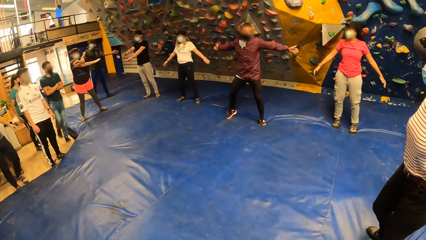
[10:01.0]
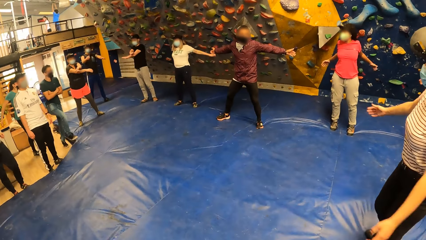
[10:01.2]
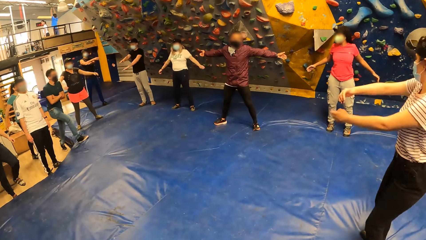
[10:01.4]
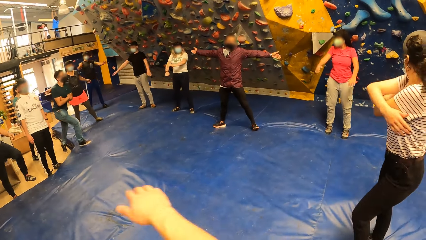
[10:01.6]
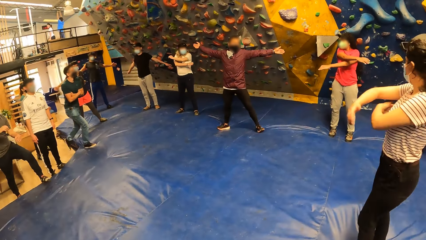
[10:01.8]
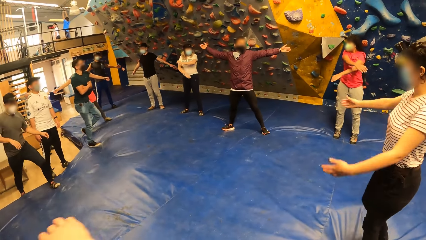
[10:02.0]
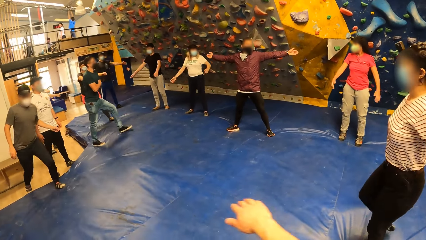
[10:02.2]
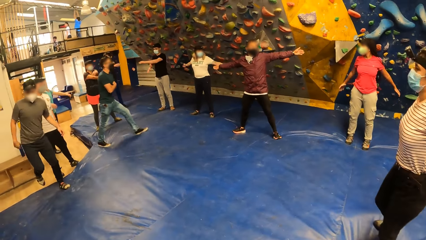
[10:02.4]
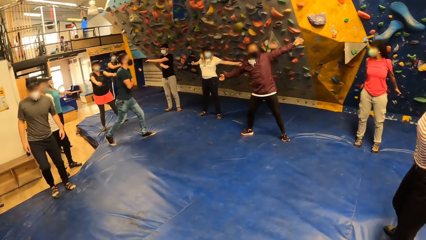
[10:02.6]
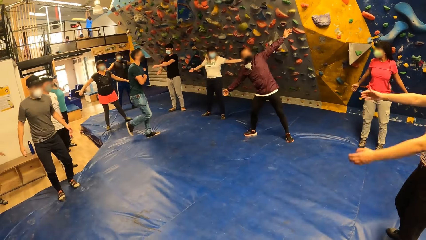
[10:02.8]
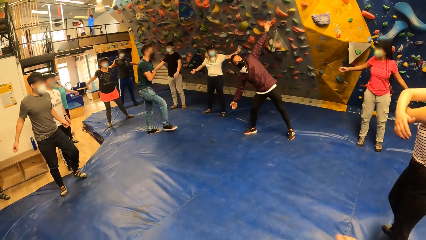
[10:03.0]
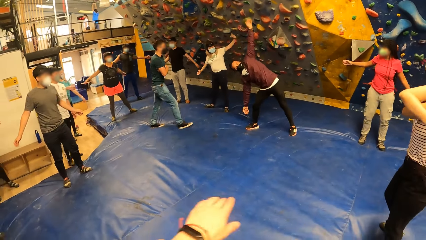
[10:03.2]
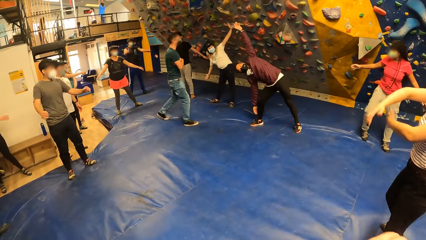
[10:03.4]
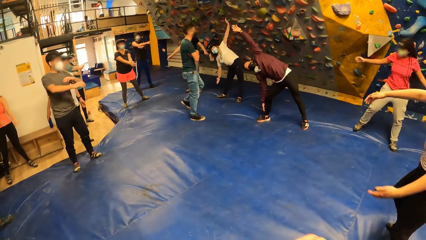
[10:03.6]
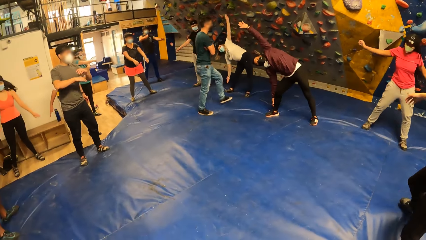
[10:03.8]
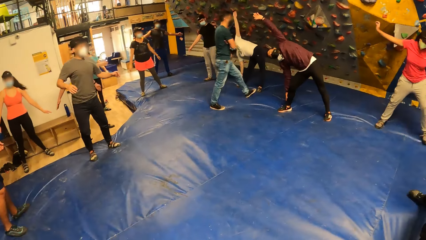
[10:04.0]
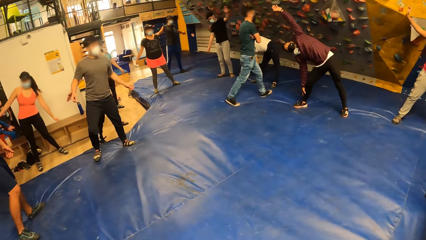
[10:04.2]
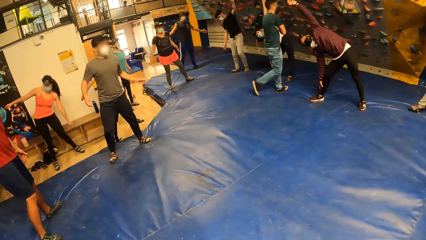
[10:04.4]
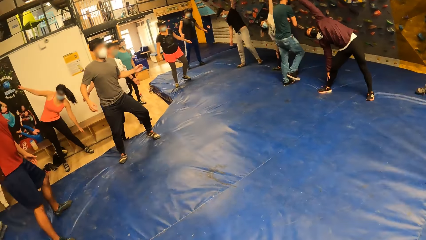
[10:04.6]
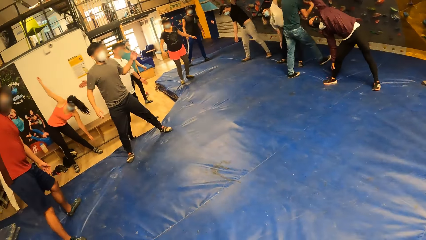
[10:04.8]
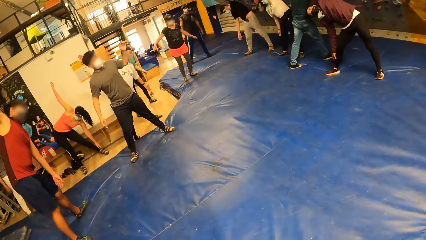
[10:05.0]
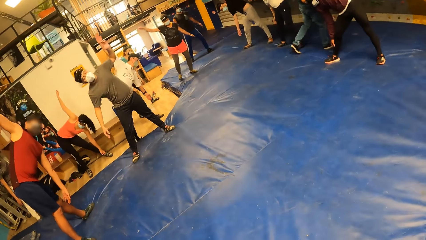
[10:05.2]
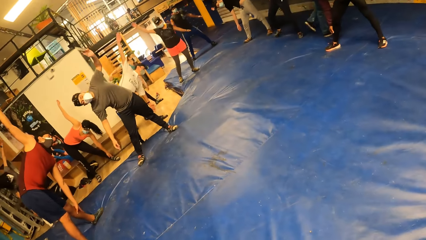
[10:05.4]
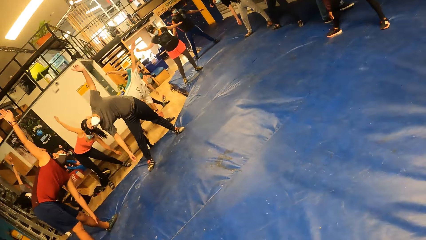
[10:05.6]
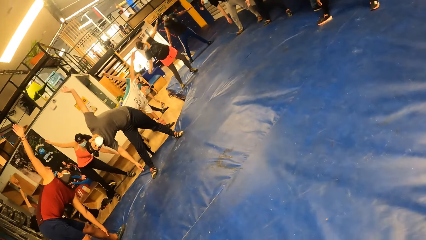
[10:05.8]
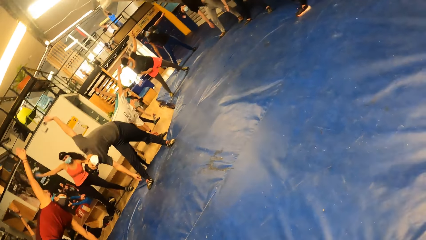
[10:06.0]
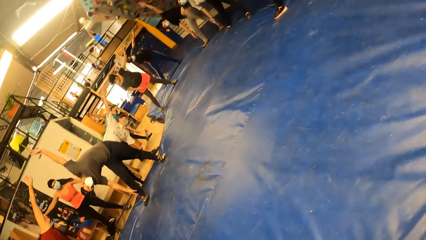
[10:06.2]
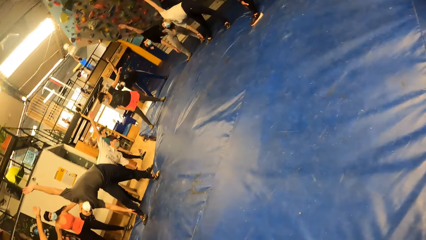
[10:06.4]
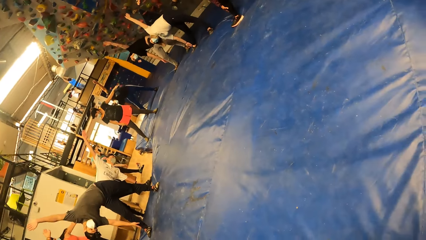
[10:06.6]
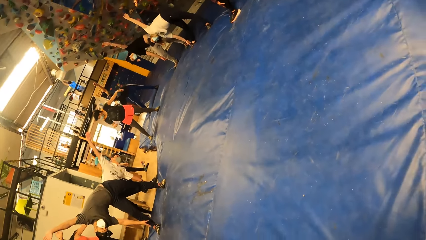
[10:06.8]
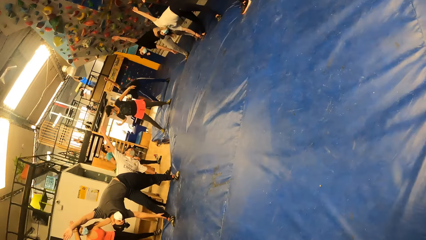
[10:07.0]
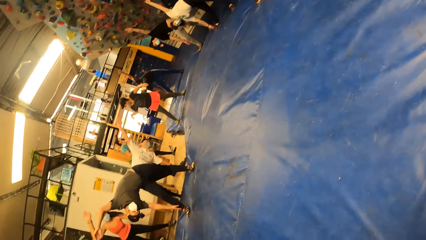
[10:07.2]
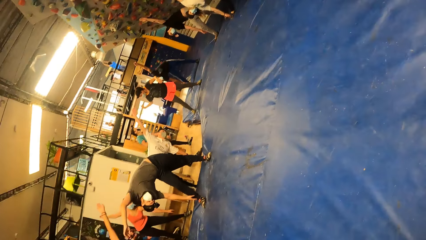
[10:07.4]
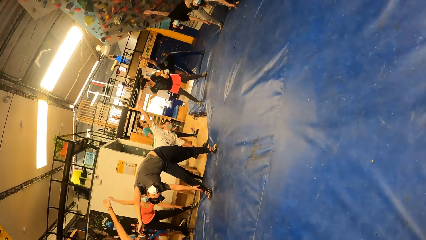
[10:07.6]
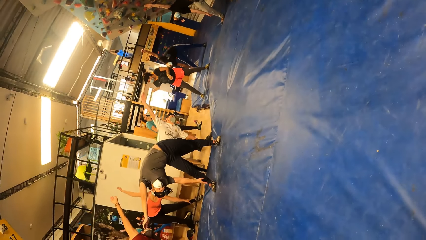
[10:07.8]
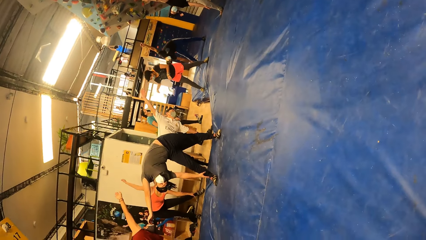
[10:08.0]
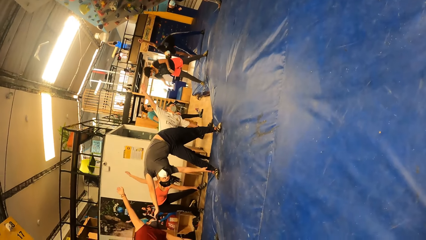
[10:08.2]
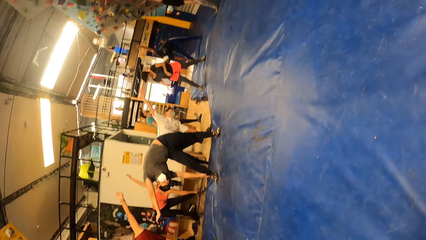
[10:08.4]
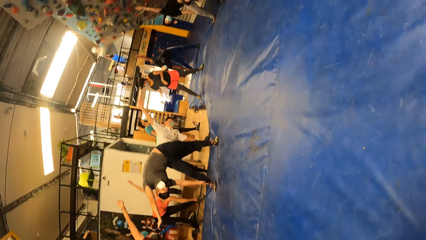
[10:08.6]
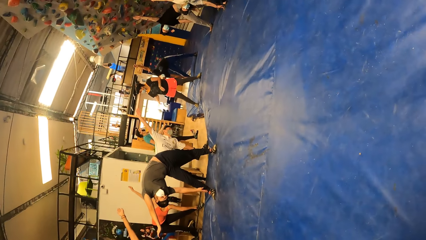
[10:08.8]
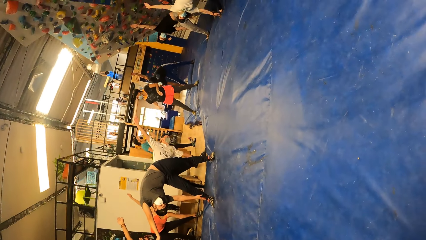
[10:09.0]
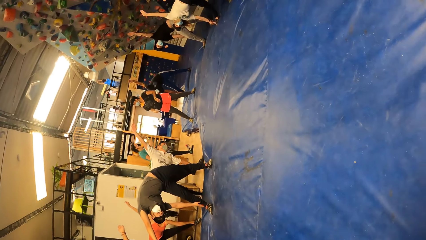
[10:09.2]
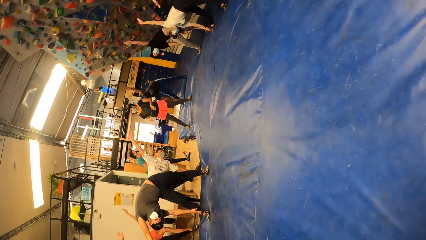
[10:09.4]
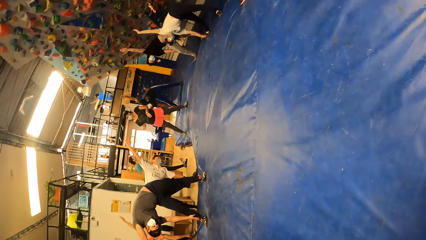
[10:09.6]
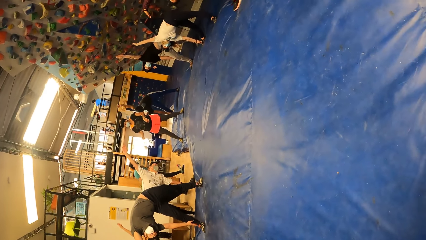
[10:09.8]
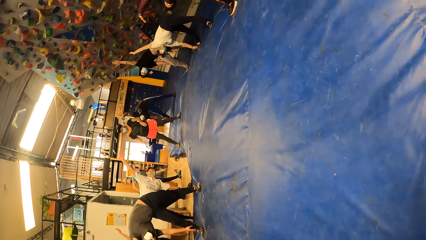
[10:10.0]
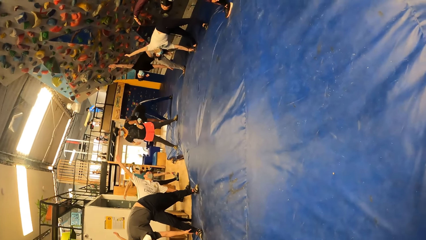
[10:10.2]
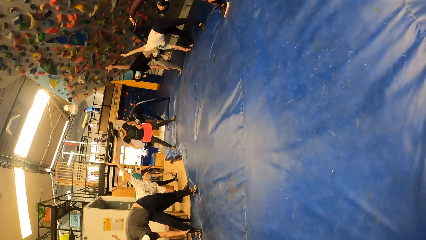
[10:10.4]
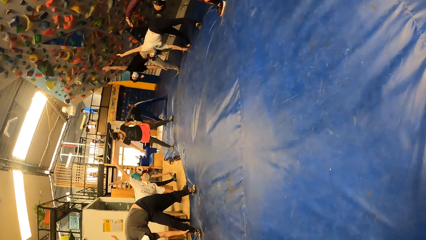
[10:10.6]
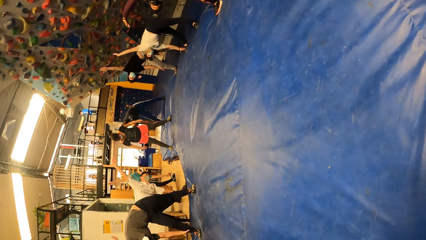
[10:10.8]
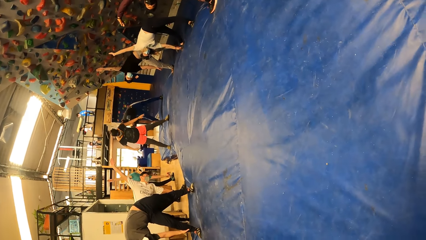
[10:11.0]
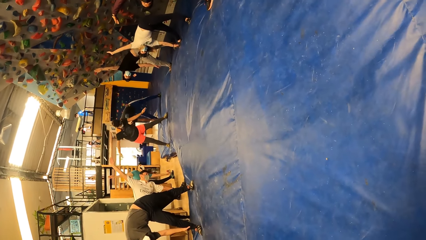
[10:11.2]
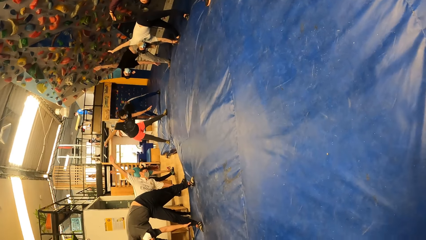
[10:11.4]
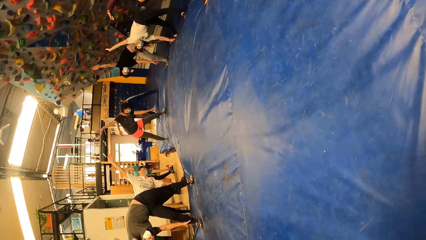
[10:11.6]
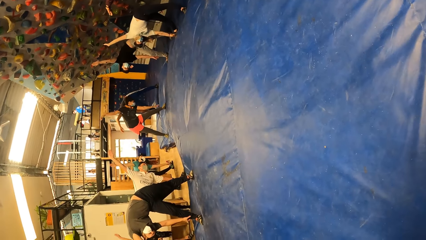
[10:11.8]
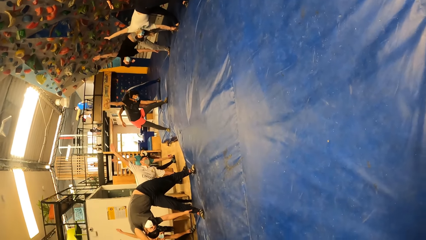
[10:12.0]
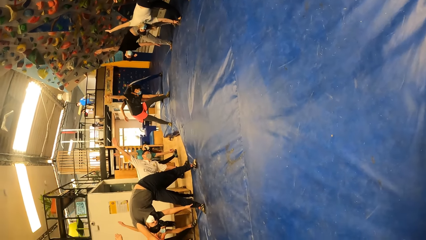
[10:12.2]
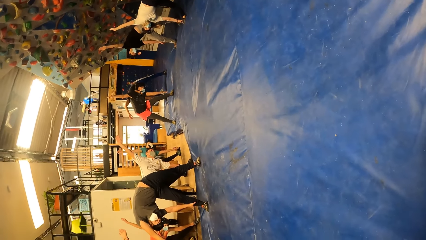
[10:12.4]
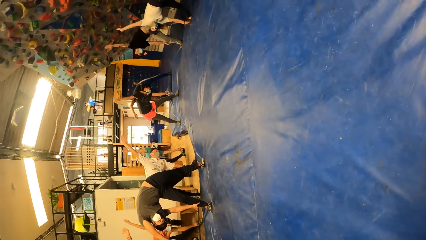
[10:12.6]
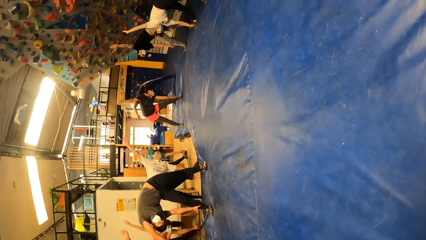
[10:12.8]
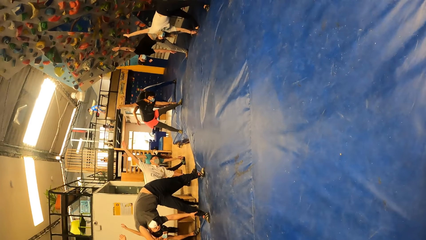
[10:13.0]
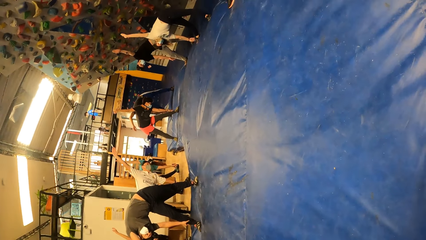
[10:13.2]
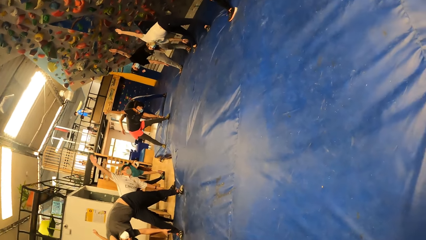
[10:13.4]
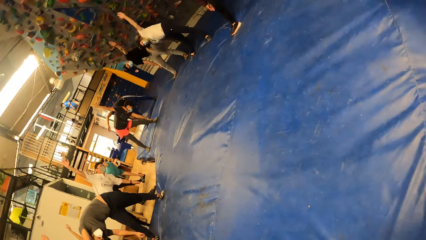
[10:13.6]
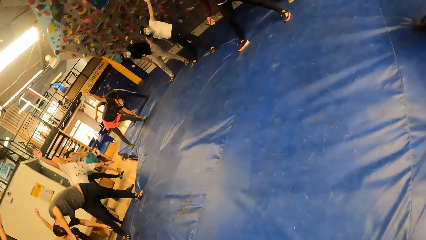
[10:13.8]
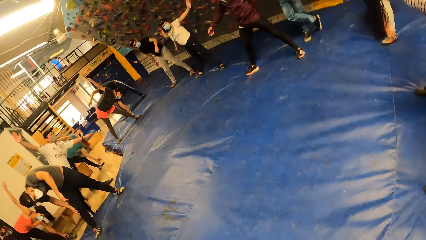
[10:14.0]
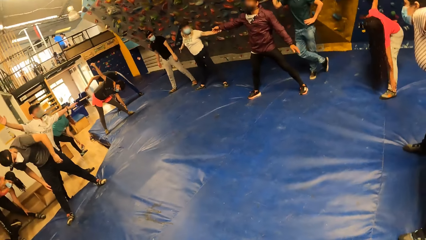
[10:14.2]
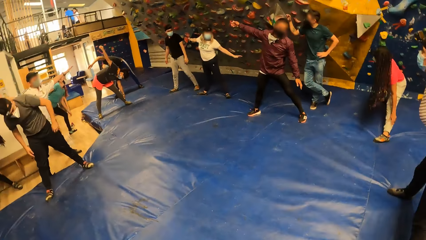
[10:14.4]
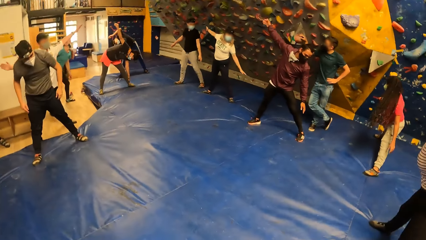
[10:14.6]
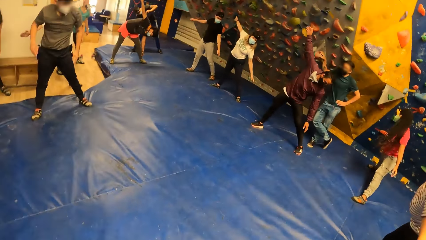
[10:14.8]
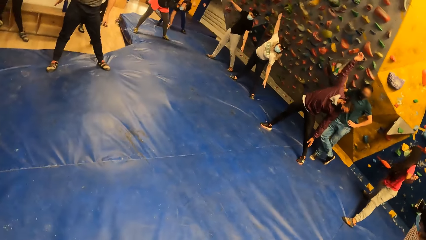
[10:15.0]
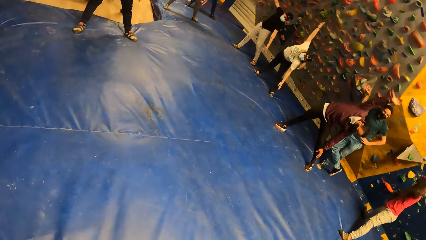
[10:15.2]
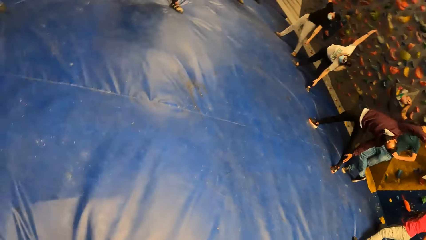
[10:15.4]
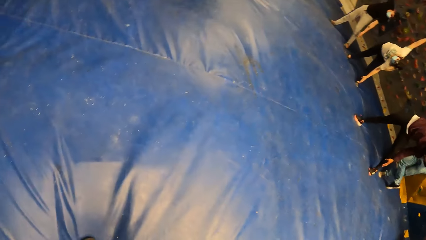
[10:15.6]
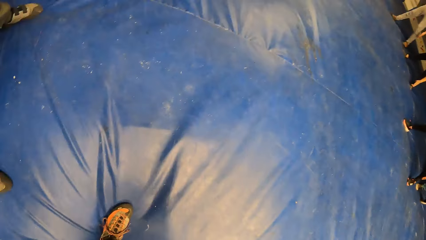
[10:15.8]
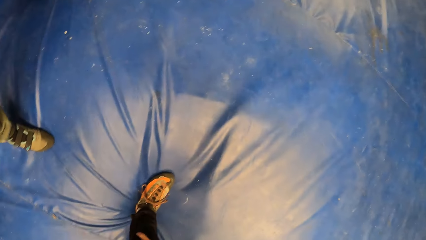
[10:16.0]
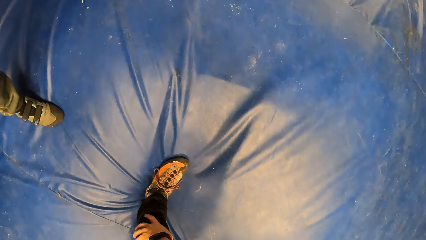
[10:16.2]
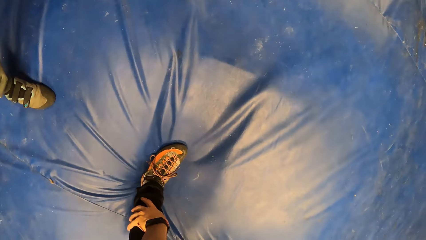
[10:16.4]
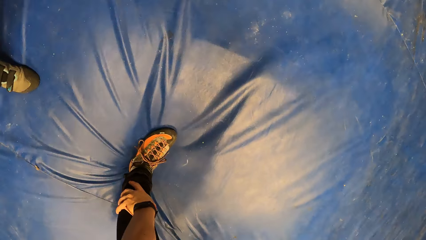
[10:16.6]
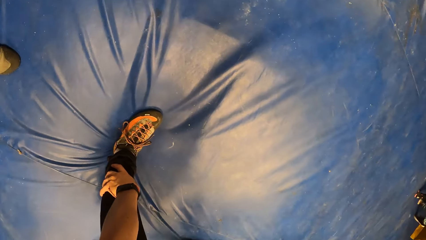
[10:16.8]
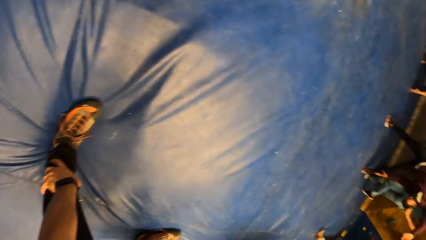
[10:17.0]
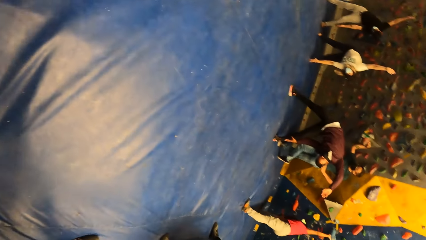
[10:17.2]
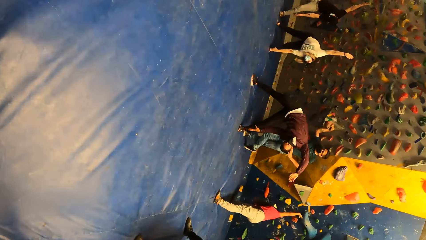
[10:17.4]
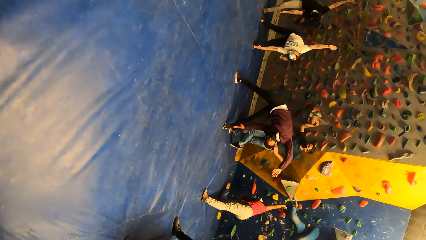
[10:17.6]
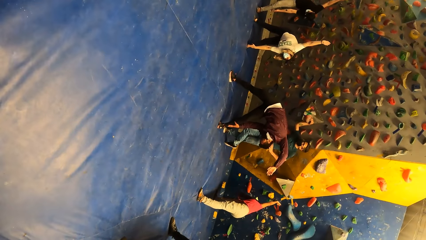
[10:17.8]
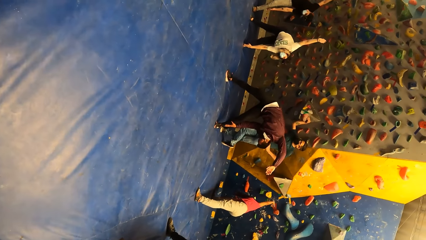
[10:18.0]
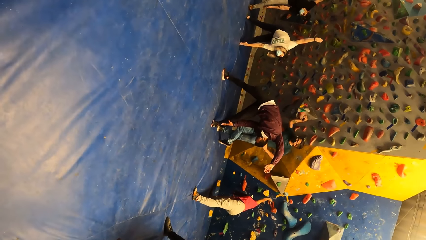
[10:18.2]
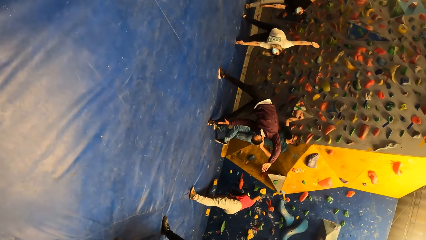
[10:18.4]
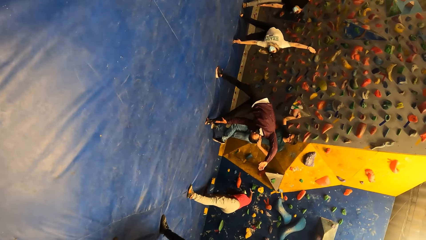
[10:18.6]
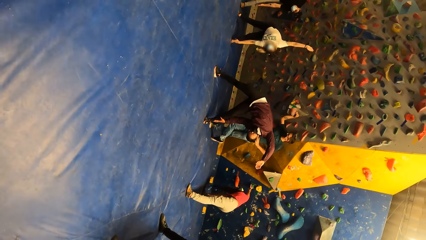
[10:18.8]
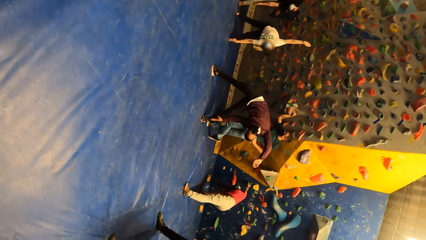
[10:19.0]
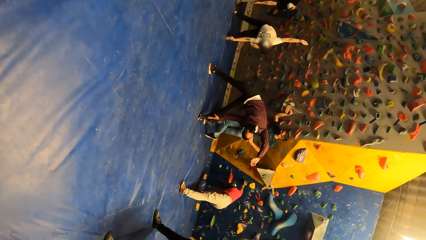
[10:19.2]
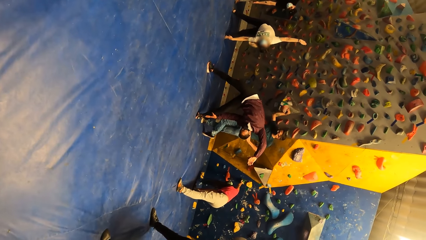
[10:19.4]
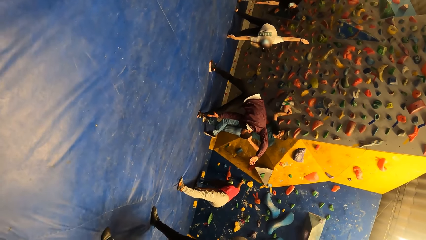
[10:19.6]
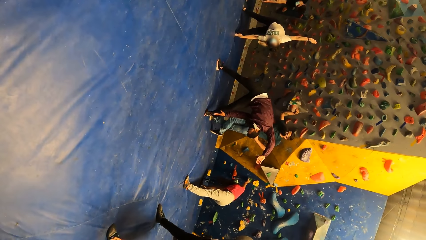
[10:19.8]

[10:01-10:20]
The camera wearer moves hands. A man walks. The camera wearer performs a rotating toe touch exercise with the group of people. He bends sideways, looks around, and touches his left leg with his left hand.
